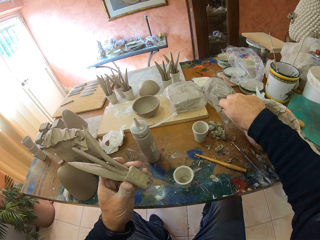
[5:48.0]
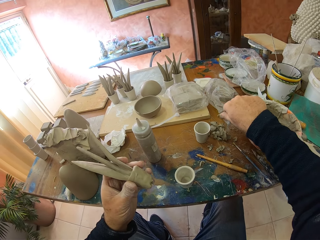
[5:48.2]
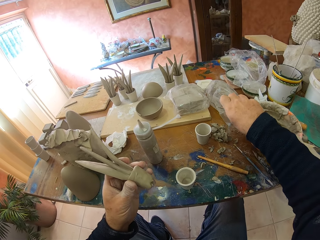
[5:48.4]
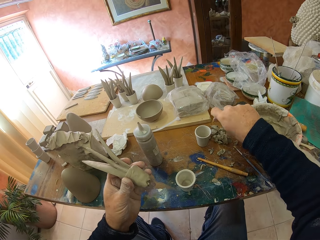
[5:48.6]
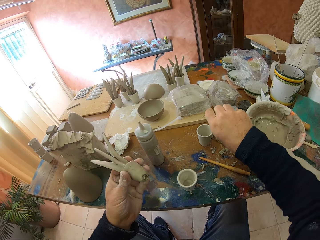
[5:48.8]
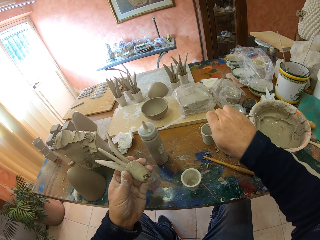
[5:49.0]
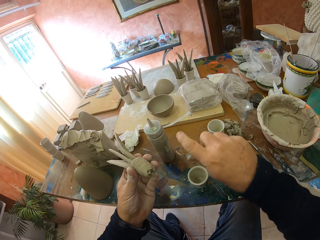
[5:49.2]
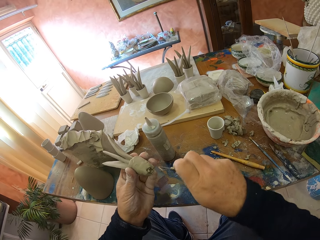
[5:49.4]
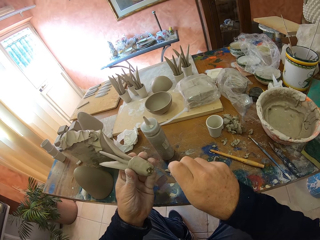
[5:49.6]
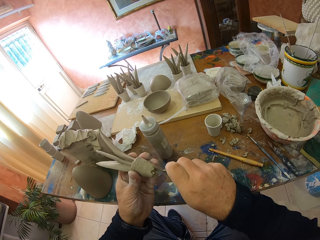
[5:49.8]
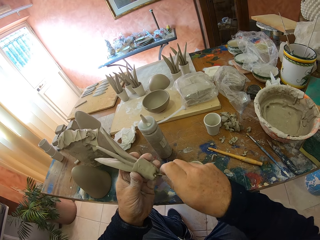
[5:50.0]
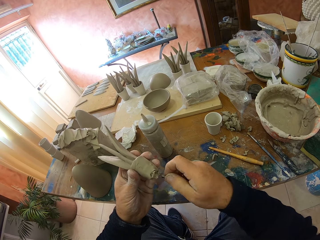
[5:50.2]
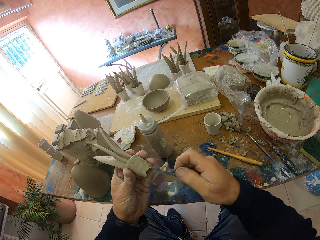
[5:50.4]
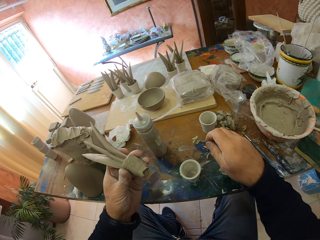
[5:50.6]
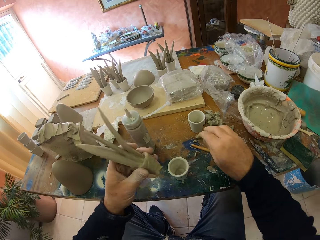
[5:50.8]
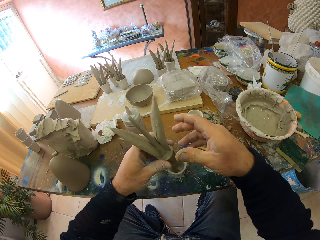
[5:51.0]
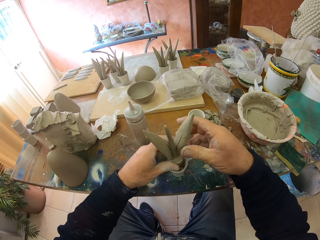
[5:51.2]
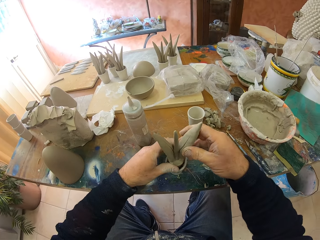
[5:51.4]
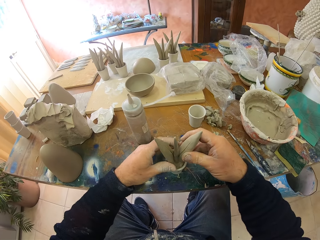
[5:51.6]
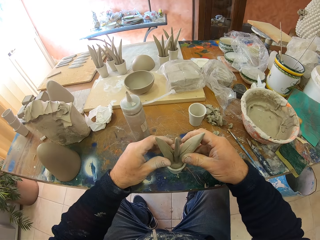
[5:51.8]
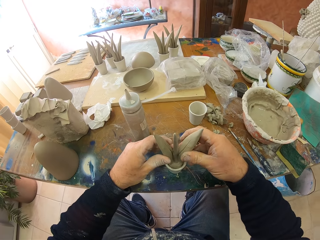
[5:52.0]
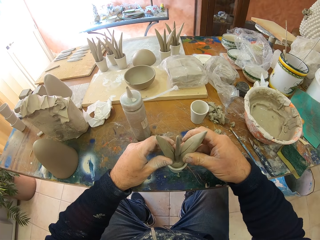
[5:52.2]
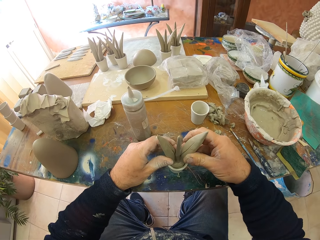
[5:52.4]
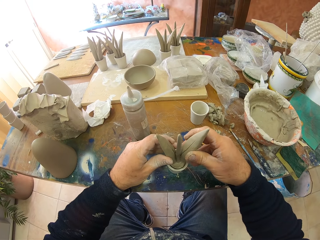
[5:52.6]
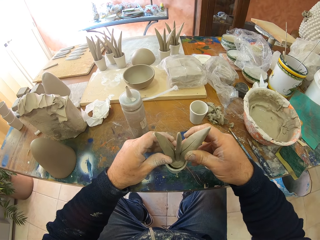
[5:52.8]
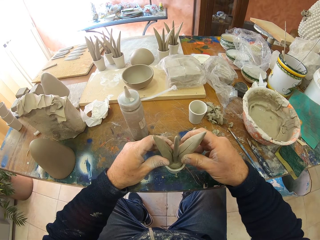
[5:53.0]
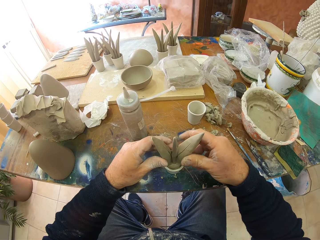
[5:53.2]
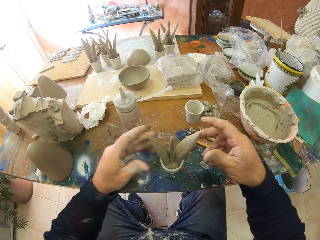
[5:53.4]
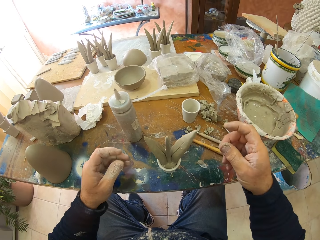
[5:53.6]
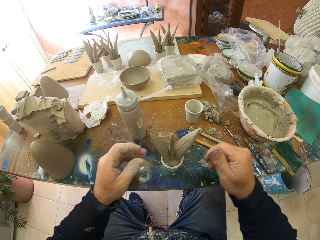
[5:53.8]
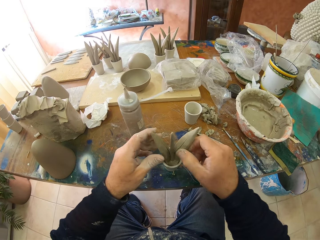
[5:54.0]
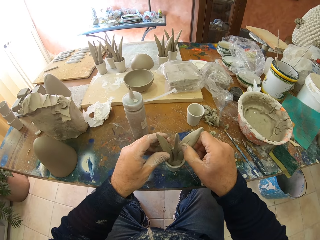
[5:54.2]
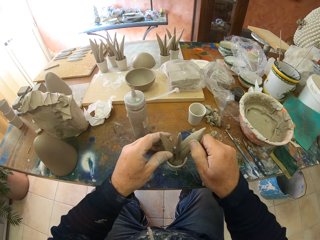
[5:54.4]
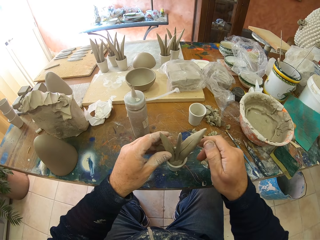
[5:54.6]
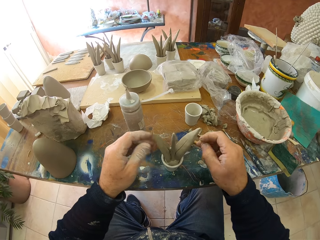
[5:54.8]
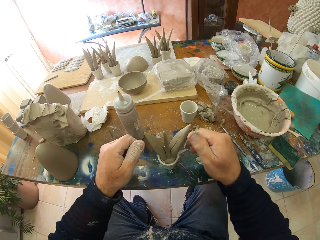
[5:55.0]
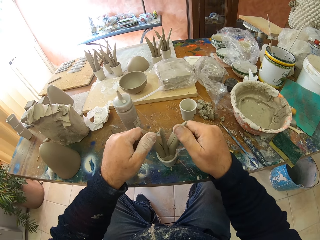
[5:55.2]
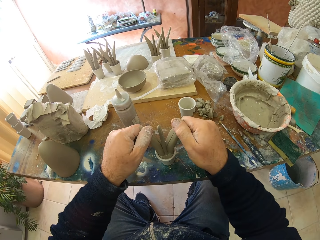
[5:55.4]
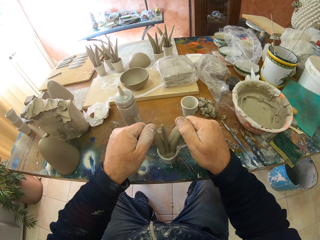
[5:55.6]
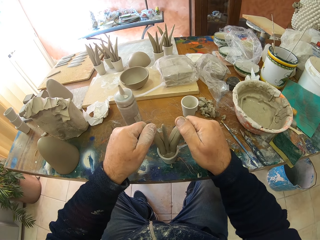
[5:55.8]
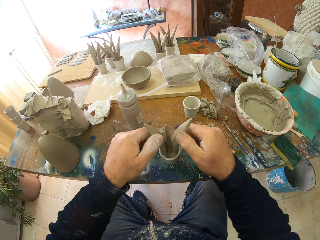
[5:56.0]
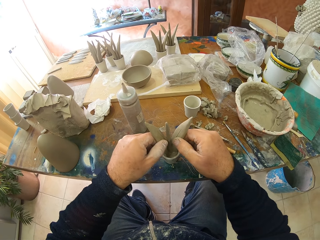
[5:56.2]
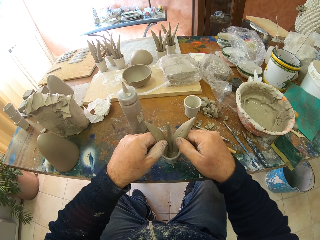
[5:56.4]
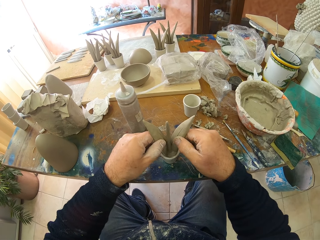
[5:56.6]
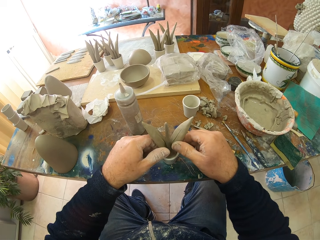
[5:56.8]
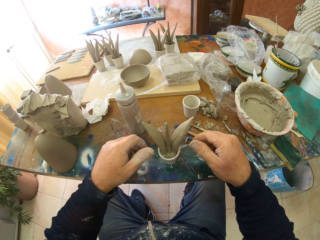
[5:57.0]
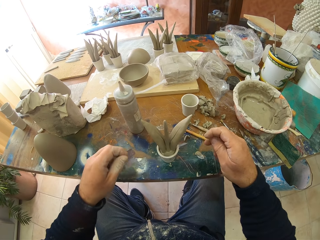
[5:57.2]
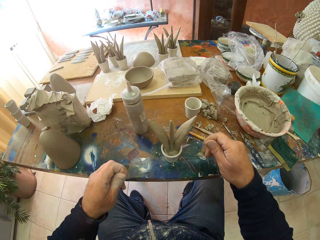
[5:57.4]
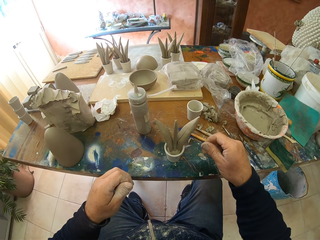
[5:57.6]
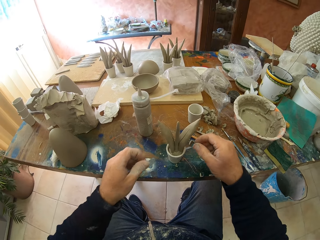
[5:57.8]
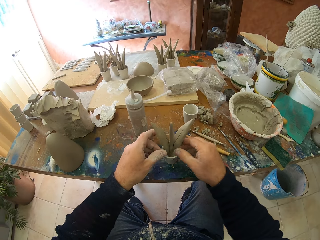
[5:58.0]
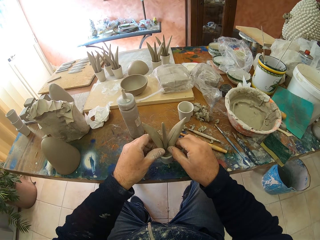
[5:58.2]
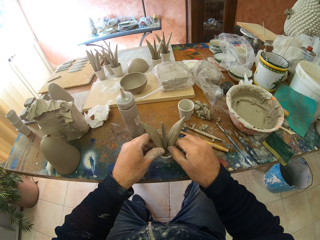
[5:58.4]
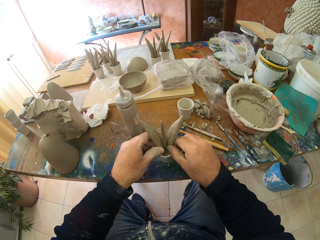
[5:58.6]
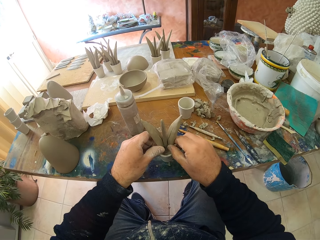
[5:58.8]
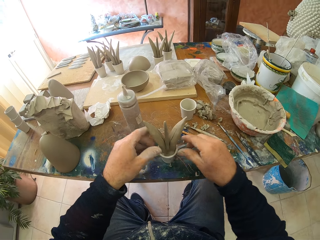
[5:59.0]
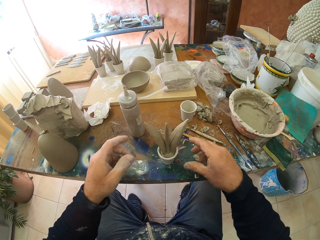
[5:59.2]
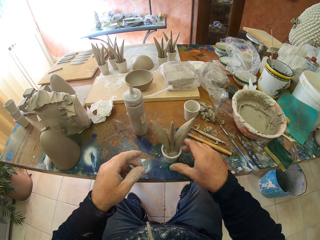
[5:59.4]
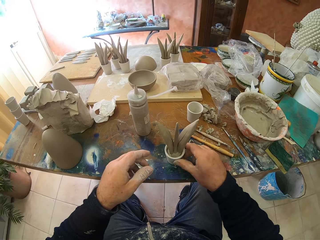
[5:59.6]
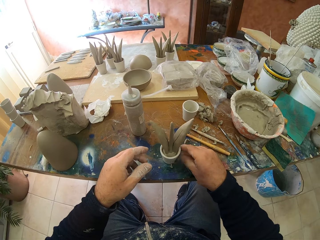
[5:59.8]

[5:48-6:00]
The camera wearer puts the clay in the molding glass. They adjust the sculpt.

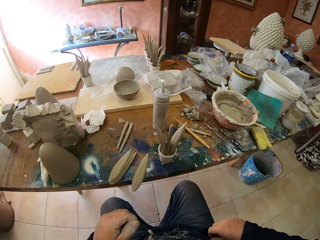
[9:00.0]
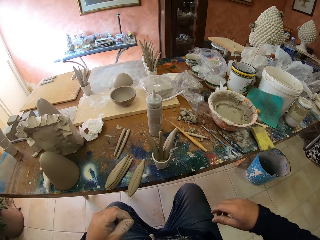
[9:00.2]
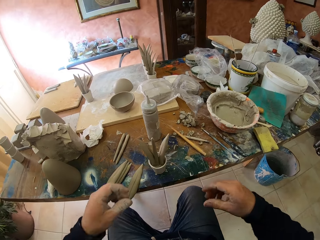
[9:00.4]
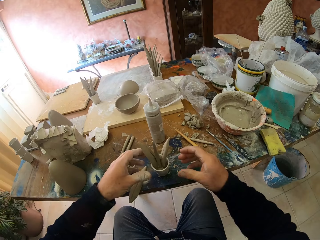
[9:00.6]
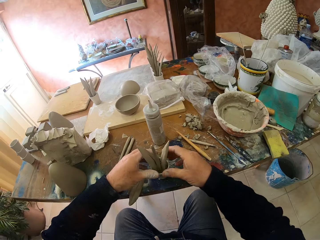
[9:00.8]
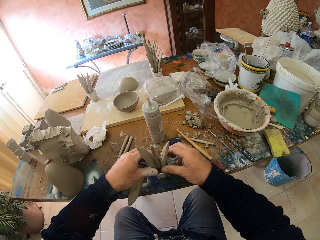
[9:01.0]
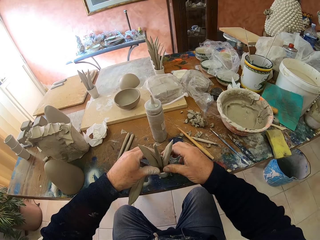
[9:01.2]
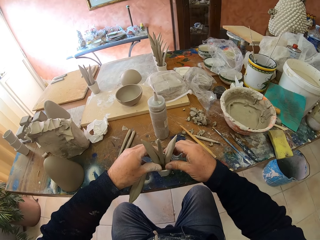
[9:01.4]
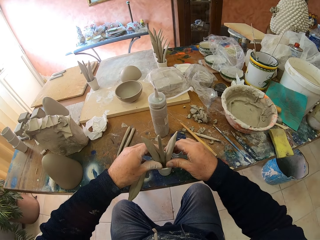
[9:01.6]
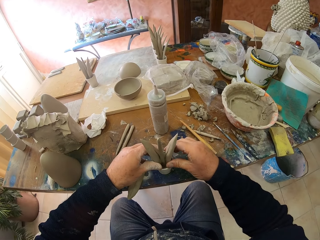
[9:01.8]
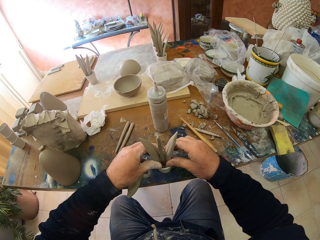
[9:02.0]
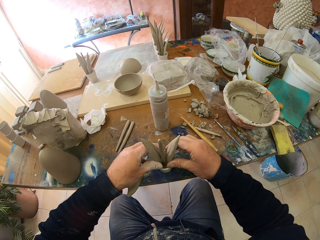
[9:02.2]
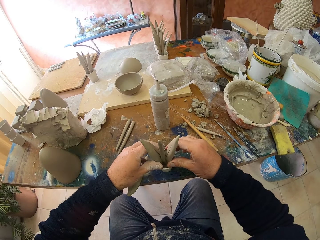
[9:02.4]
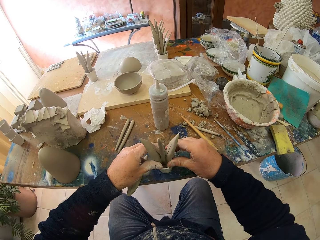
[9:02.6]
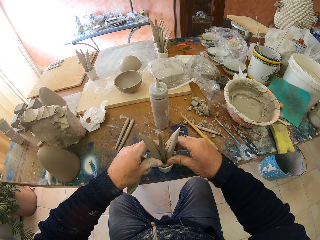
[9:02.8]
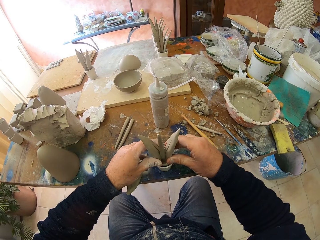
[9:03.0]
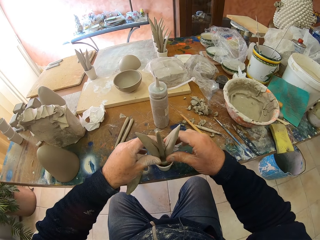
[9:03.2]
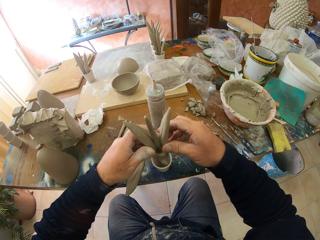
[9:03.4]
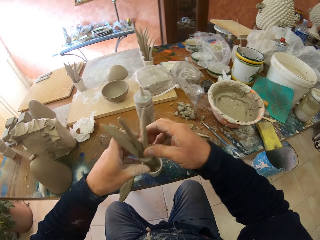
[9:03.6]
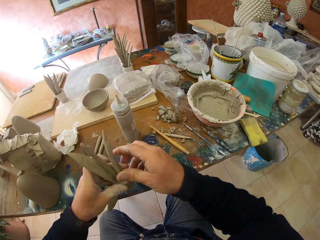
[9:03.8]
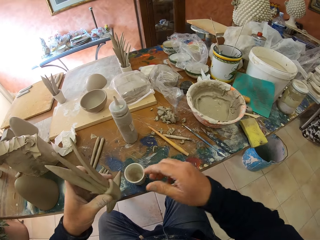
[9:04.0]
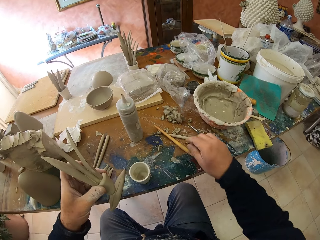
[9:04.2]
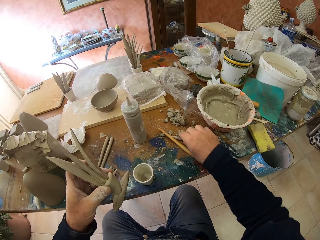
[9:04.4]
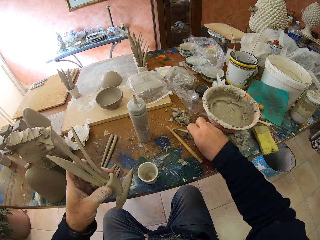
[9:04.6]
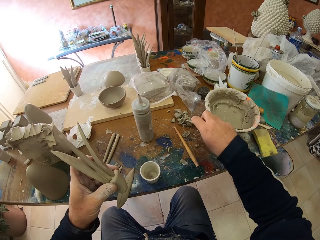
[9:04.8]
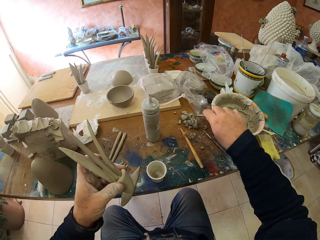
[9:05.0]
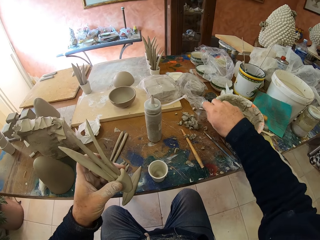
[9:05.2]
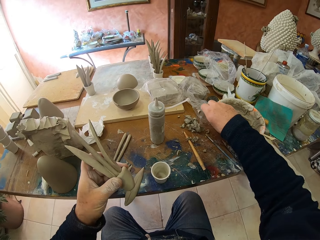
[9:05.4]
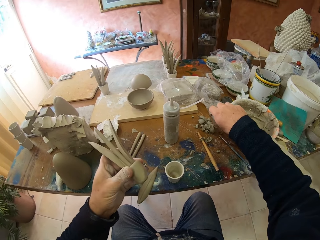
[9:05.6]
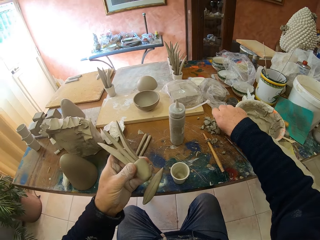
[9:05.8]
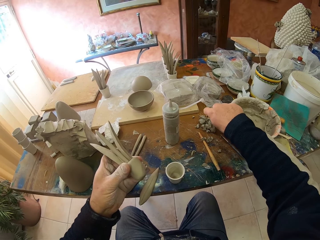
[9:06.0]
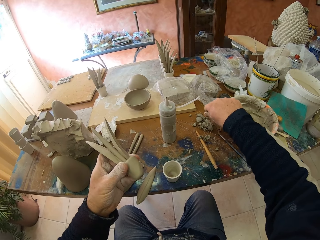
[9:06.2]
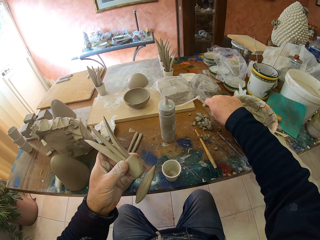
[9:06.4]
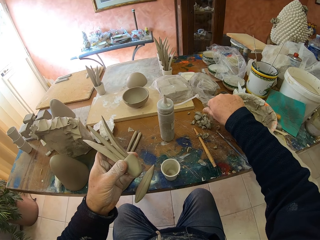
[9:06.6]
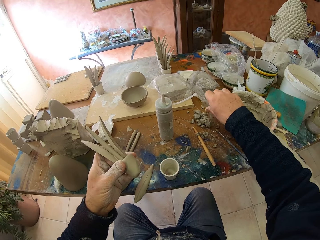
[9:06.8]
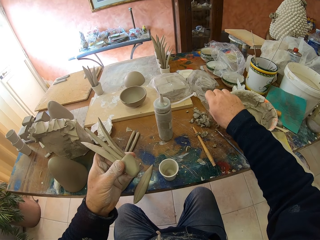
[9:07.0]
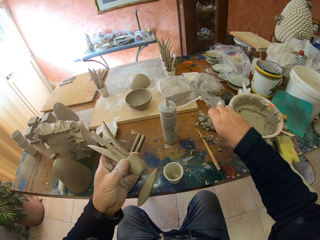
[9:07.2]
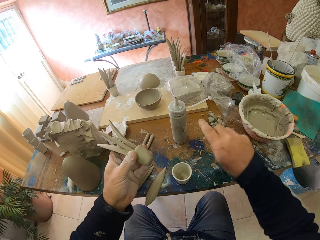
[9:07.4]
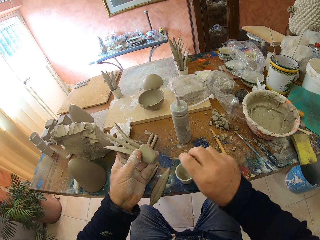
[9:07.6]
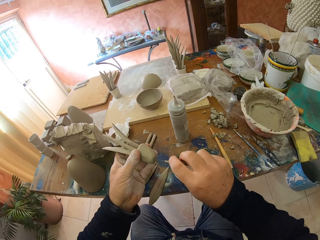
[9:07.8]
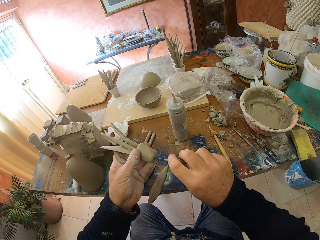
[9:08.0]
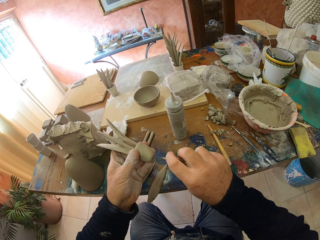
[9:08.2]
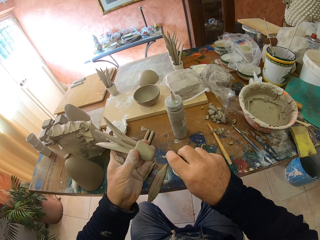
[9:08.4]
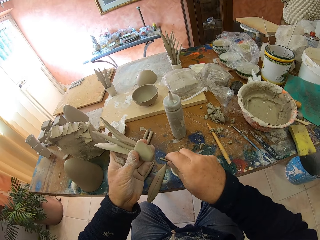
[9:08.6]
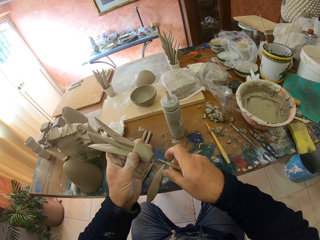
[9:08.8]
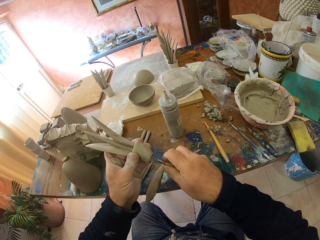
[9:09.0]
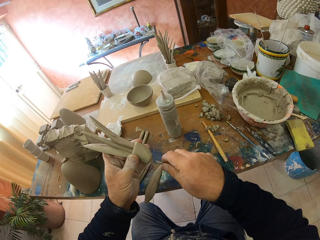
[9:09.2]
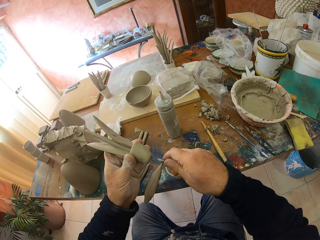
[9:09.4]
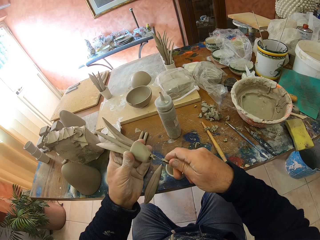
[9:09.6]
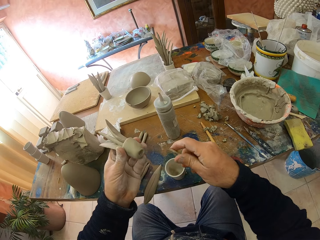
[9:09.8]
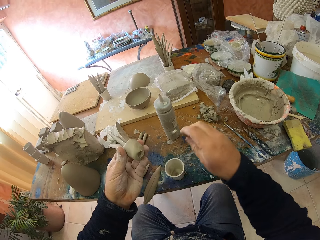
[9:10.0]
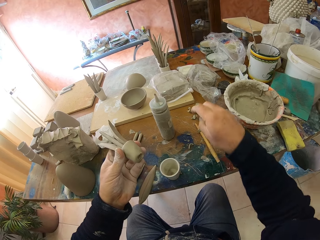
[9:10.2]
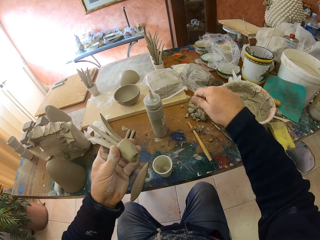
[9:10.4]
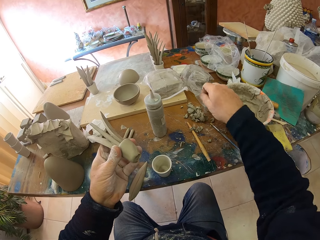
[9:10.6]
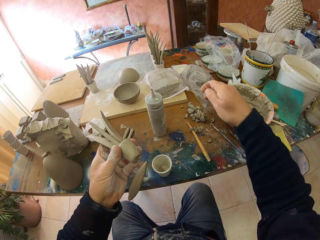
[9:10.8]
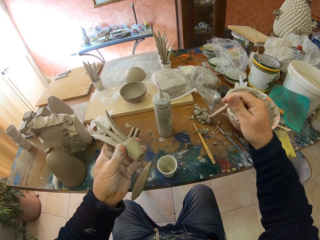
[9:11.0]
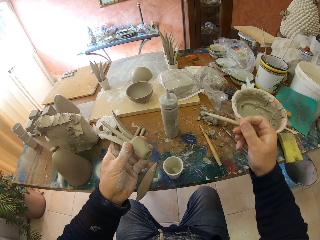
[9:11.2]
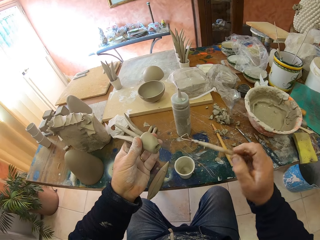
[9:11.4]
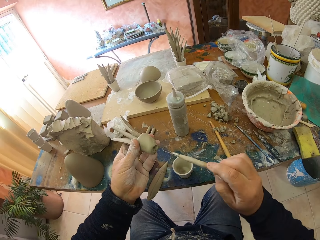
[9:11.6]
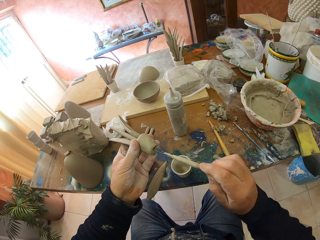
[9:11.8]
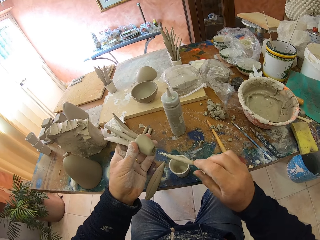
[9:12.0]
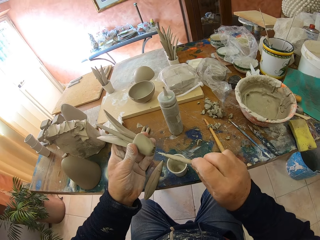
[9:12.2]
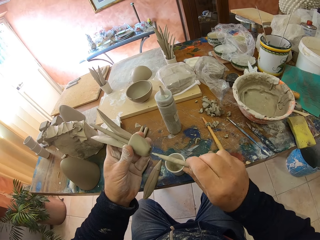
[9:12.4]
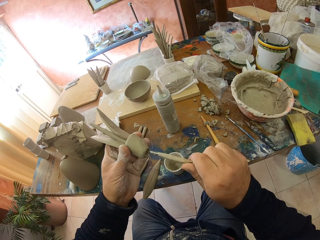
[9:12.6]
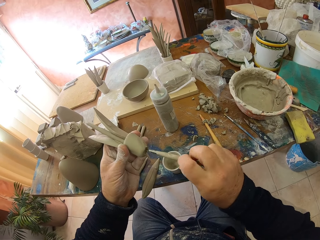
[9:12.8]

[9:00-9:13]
The camera wearer puts the phone back in the pocket. They remove the sculpt from the container. They pick up a sculpting tool. They make a hole in the clay.
